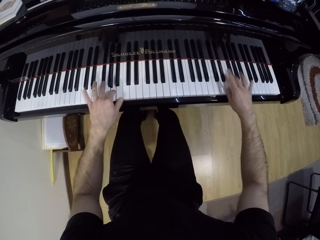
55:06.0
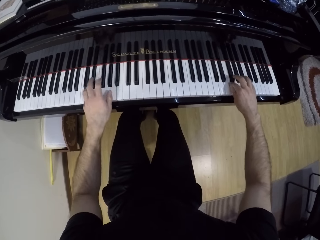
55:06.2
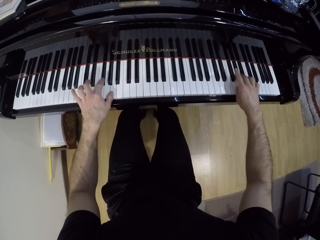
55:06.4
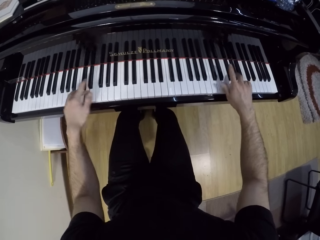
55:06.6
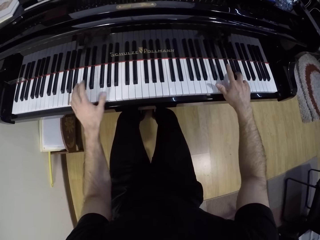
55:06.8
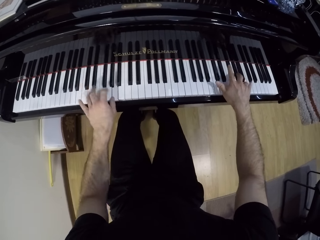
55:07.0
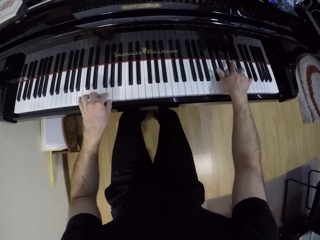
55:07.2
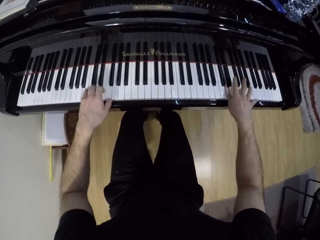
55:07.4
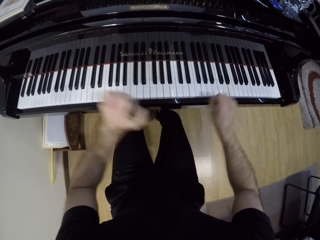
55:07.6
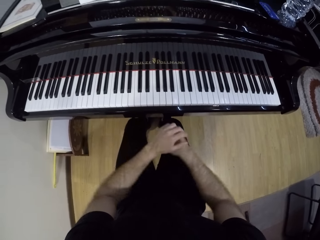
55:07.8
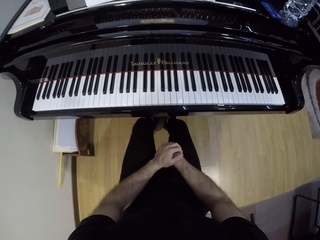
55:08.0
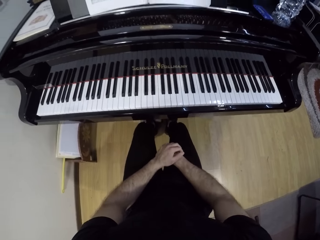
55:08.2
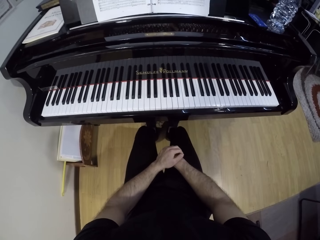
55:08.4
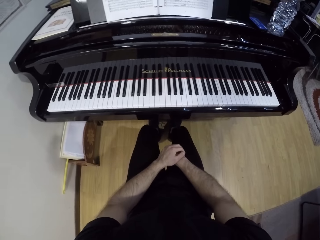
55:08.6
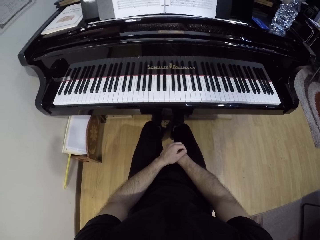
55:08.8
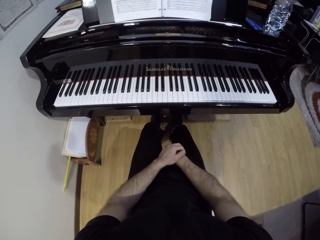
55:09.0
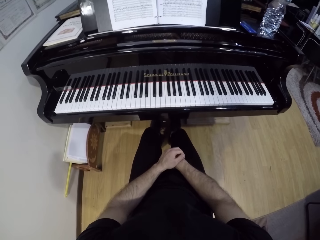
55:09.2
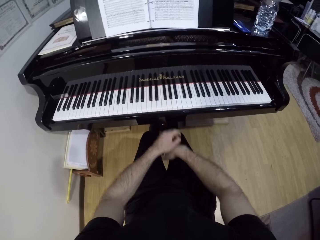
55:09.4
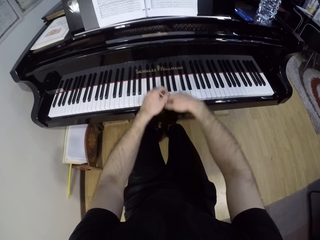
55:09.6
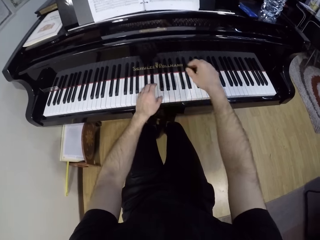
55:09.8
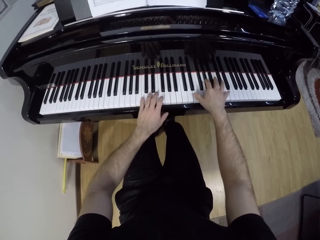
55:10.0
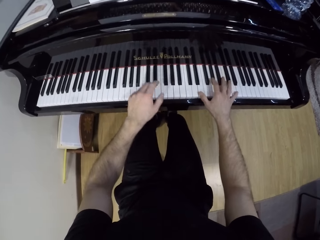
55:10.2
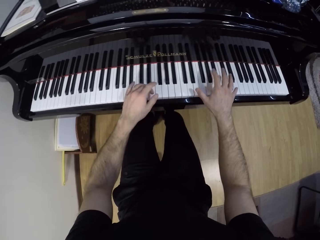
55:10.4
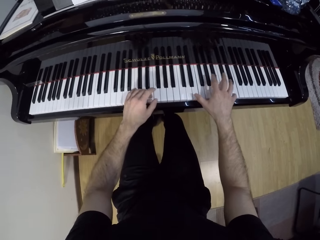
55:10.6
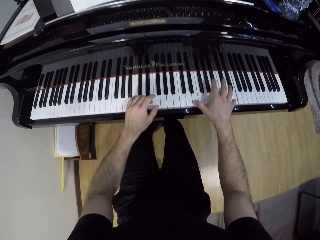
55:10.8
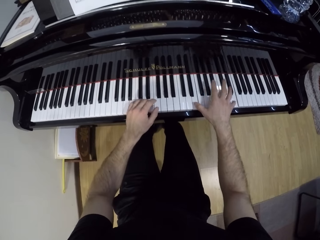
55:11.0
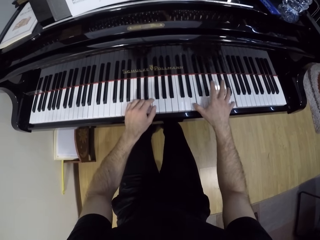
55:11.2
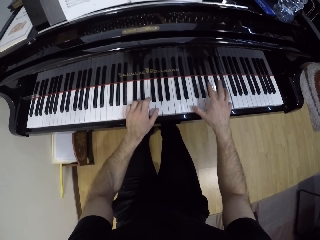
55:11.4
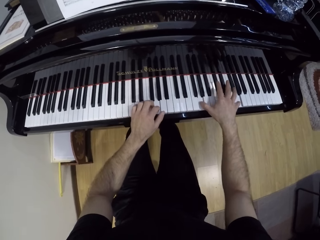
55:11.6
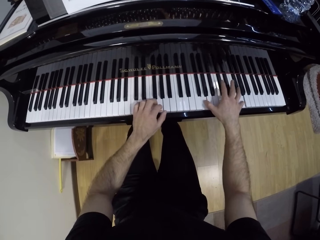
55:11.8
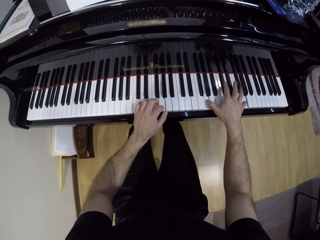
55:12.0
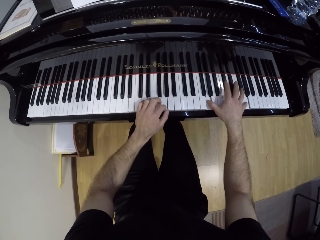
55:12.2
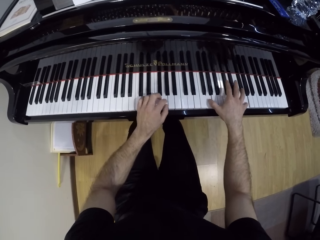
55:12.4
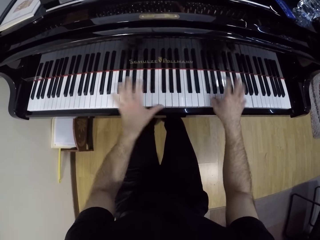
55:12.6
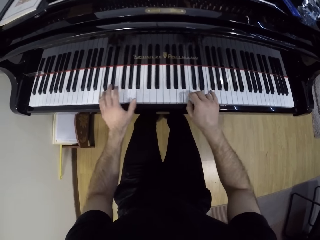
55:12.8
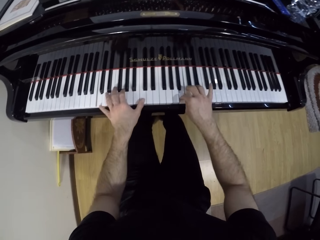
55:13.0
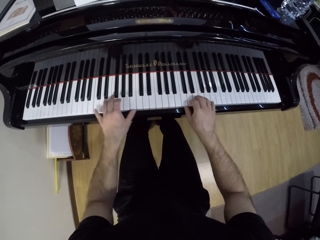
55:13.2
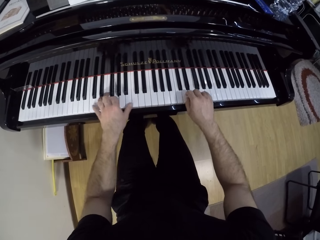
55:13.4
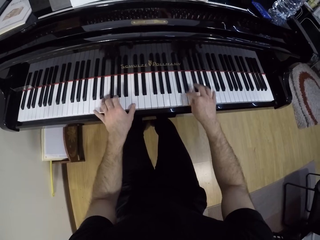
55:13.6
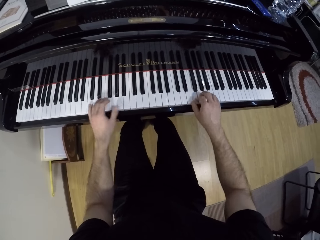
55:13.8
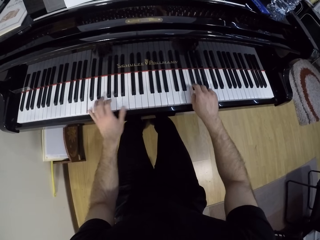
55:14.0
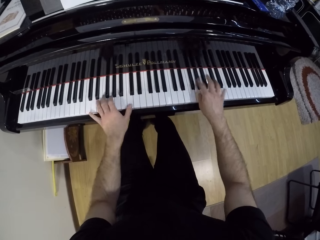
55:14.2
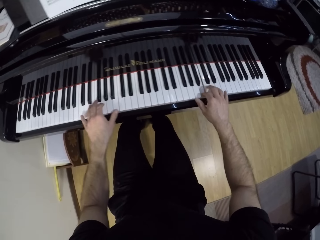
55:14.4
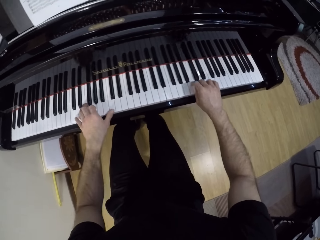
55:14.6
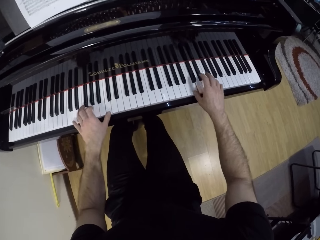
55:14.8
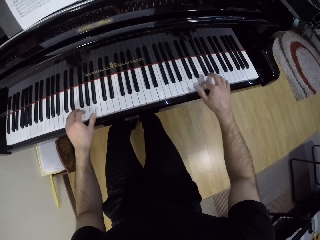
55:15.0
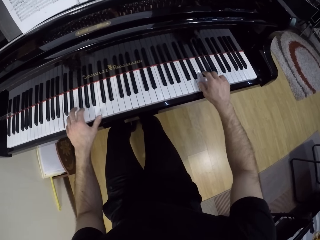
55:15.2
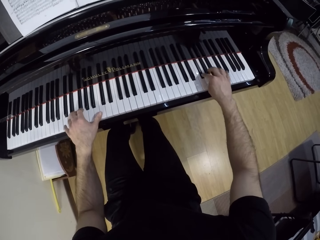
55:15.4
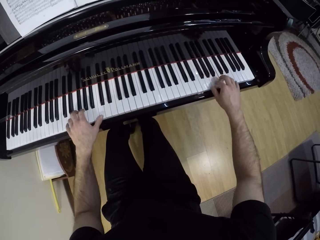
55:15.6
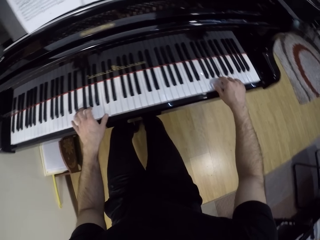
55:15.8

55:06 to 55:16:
The camera wearer removes both hands from the piano. They stare at the piano. They play the piano with both hands.

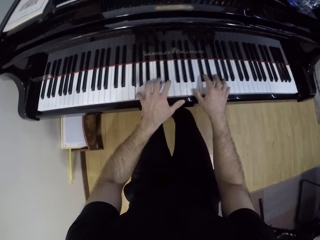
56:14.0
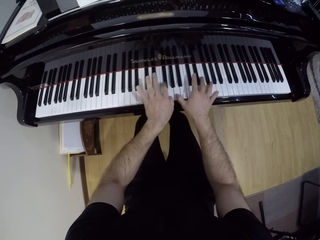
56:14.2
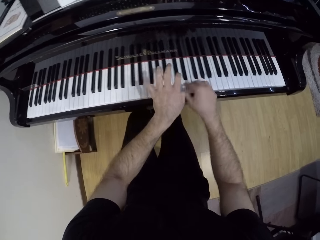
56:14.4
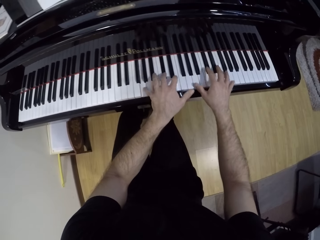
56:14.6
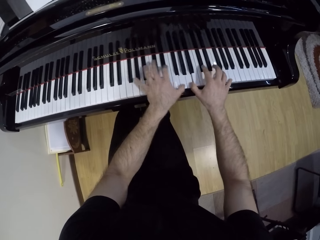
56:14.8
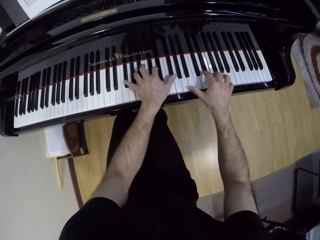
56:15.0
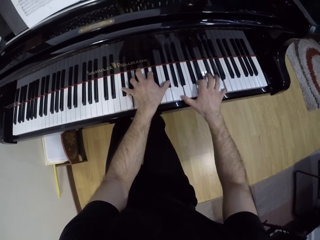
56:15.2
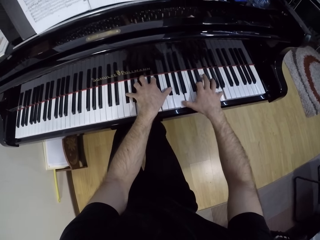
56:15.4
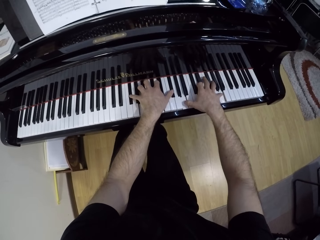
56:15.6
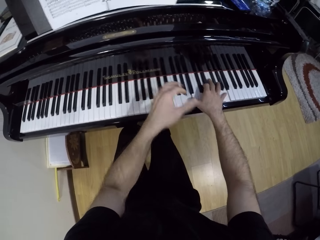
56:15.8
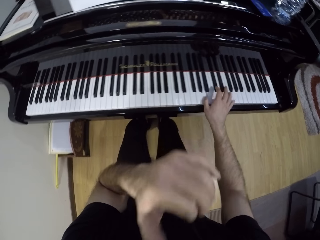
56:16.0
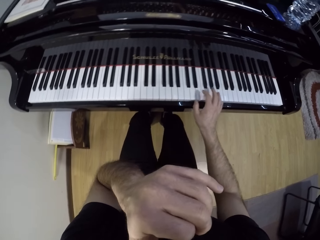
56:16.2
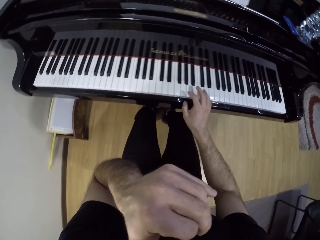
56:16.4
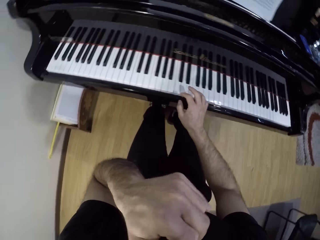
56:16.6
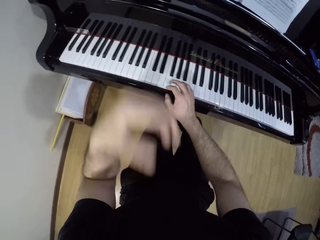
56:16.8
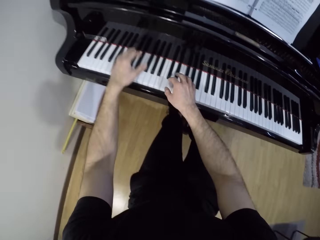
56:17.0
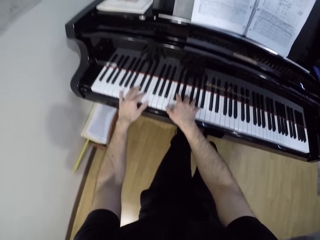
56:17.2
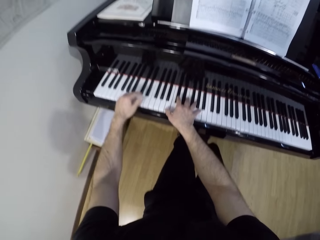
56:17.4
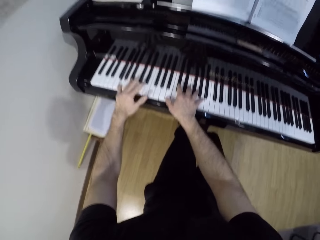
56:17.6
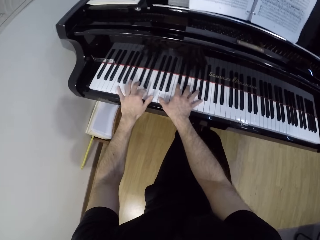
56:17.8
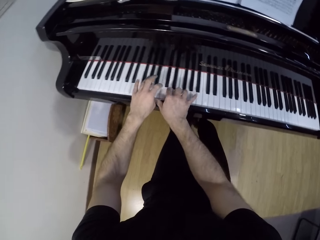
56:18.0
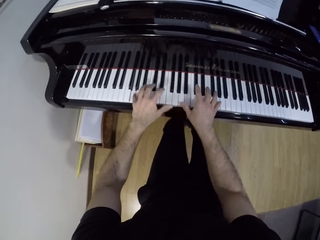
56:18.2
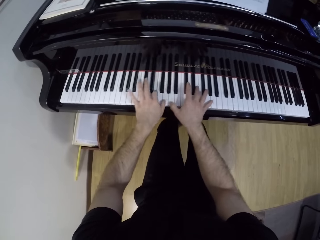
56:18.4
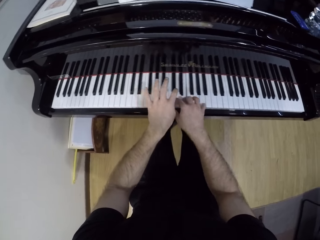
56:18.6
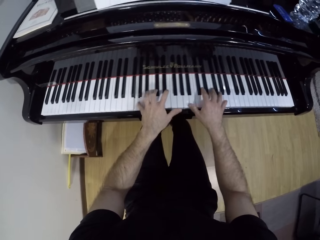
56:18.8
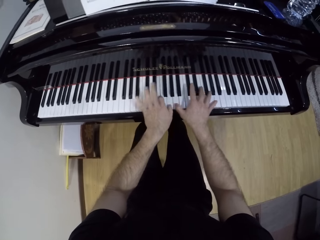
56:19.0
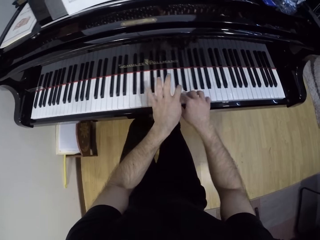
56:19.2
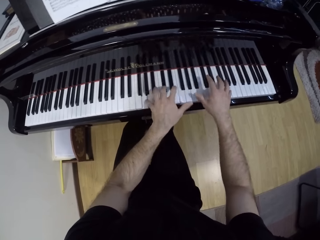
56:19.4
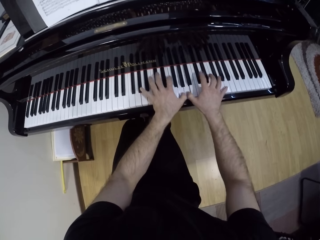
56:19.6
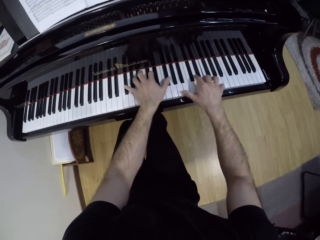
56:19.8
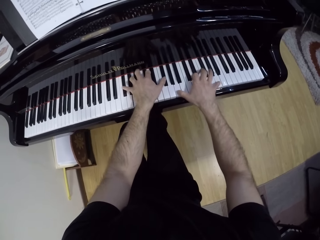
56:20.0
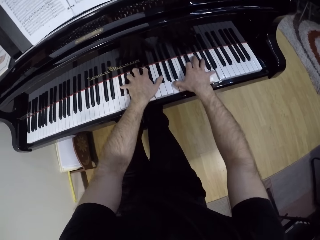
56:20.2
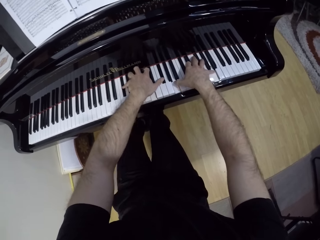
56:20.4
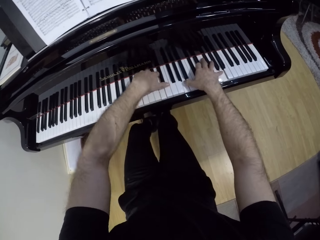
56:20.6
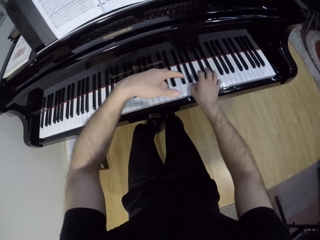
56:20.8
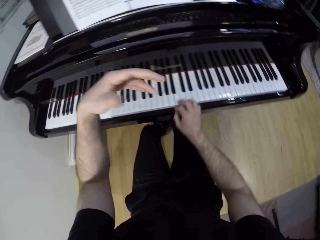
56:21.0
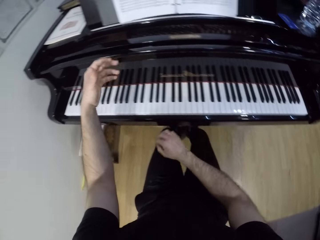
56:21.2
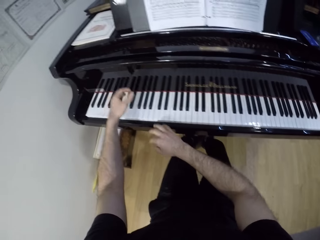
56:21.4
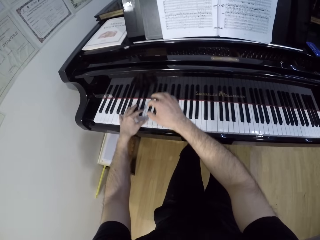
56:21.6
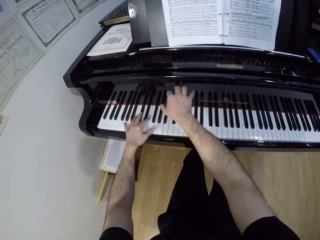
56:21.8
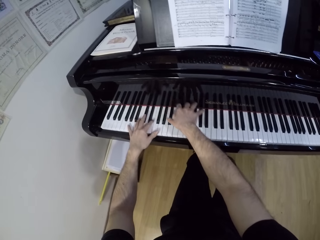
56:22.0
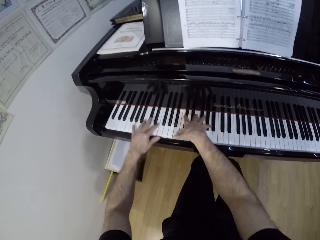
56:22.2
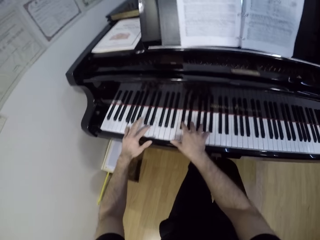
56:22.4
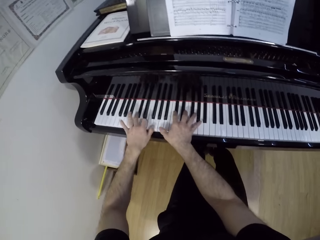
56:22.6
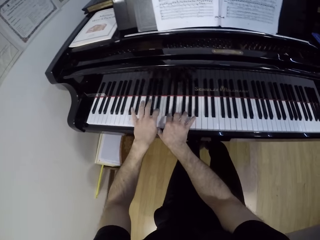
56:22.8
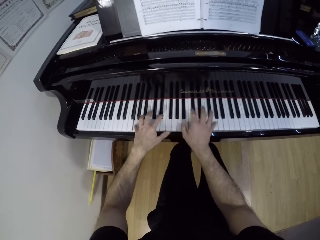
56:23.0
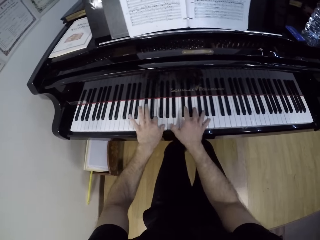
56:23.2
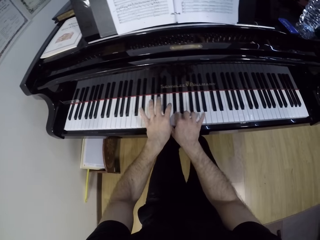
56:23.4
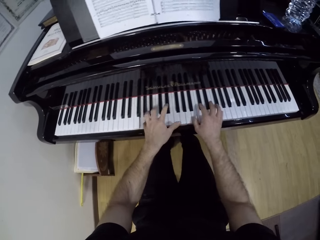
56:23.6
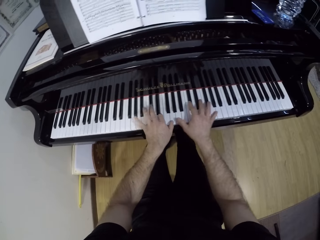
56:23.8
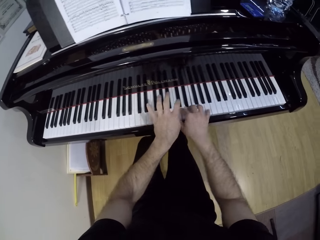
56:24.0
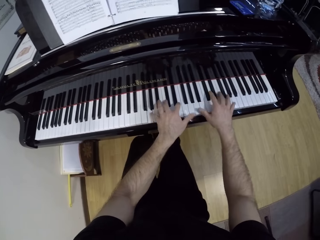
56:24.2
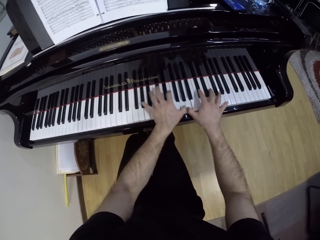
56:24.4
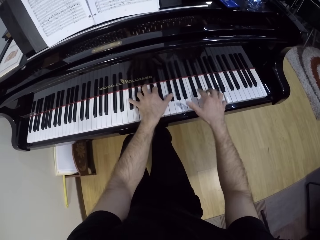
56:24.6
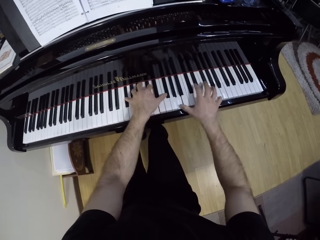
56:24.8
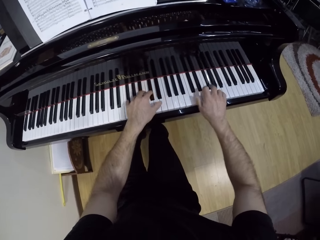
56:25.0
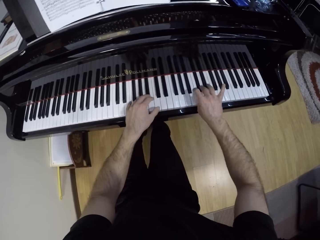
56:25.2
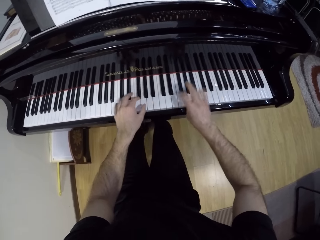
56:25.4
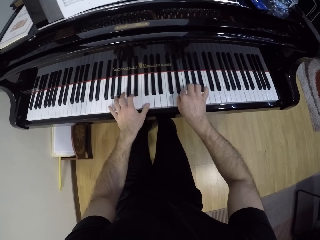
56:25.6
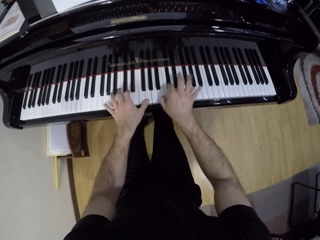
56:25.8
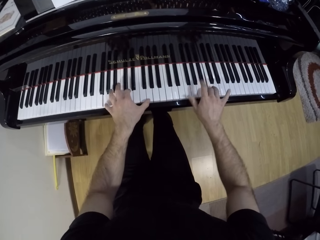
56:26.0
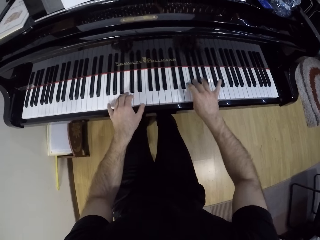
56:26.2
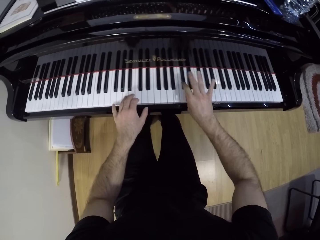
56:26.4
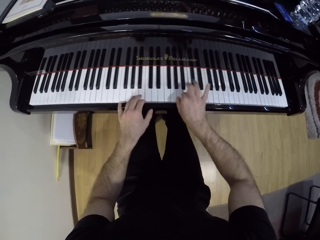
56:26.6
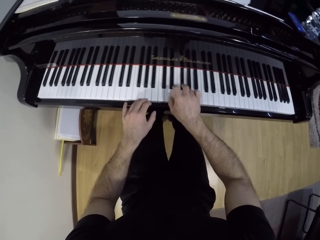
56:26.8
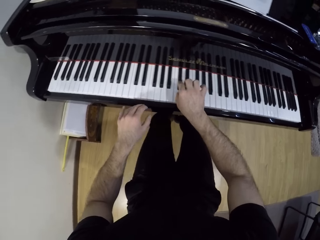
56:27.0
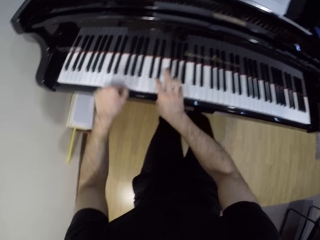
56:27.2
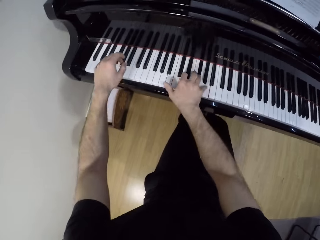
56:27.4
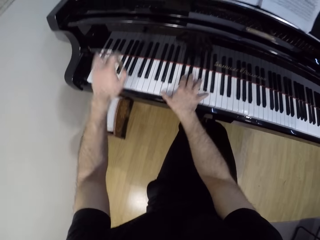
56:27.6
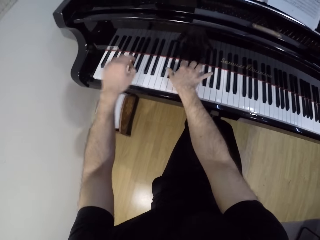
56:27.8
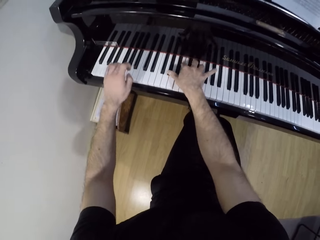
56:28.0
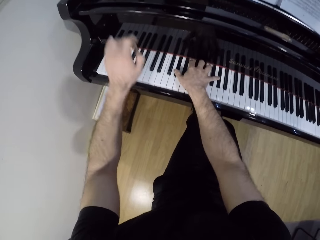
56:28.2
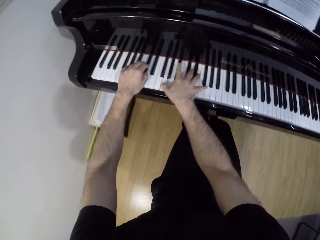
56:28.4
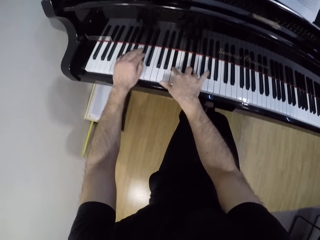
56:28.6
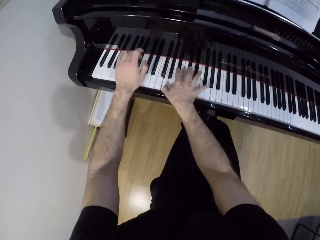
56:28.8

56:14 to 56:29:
The camera wearer removes both hands from the piano. They play the piano with both hands. They remove both hands from the piano. They play the piano with both hands.
